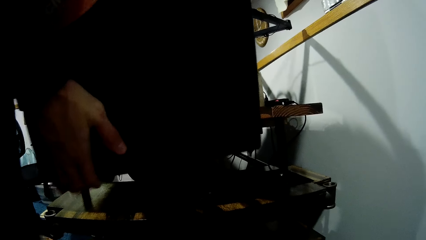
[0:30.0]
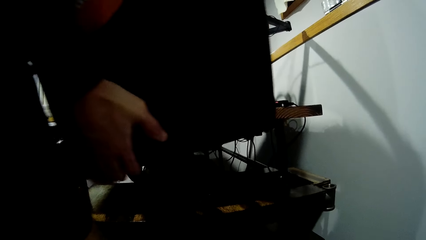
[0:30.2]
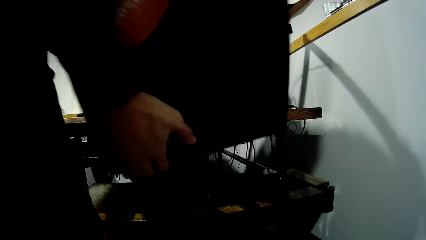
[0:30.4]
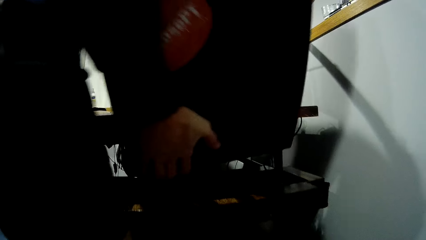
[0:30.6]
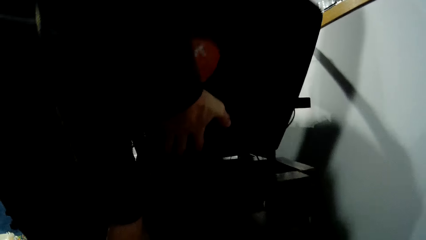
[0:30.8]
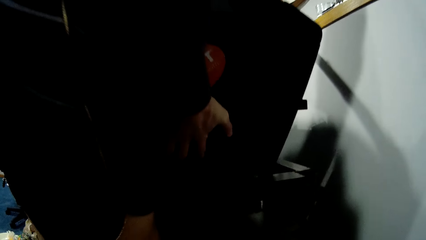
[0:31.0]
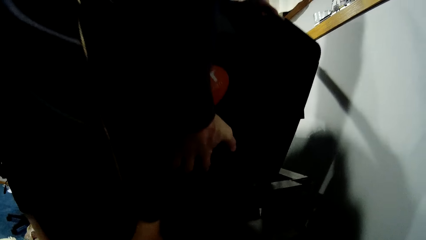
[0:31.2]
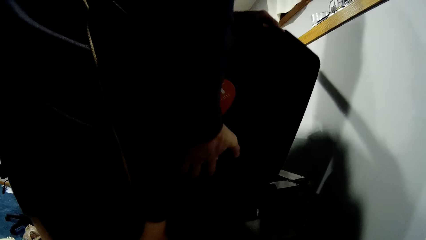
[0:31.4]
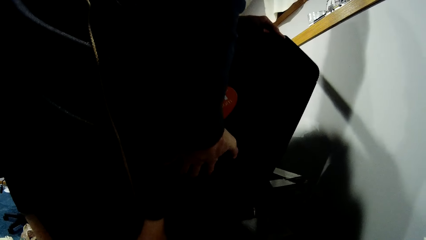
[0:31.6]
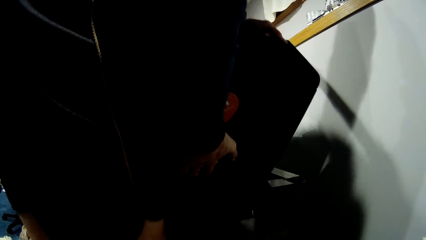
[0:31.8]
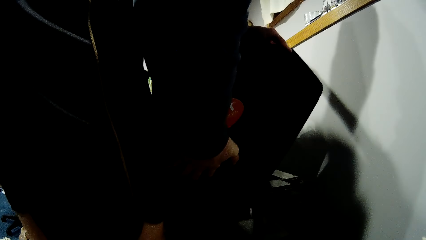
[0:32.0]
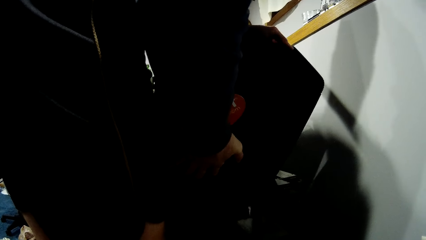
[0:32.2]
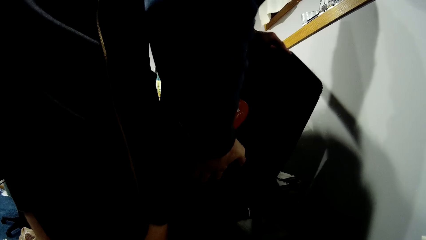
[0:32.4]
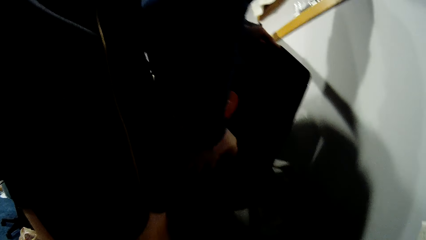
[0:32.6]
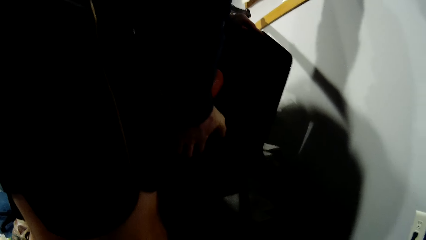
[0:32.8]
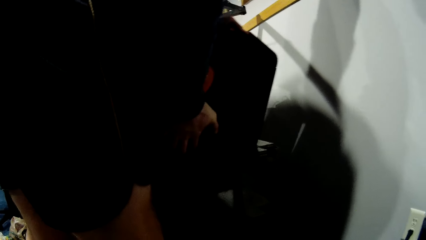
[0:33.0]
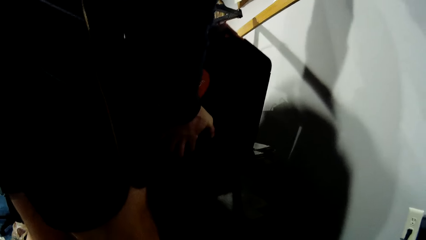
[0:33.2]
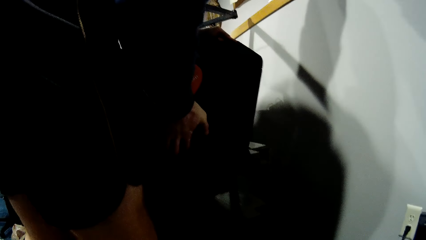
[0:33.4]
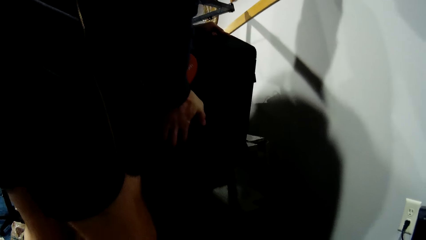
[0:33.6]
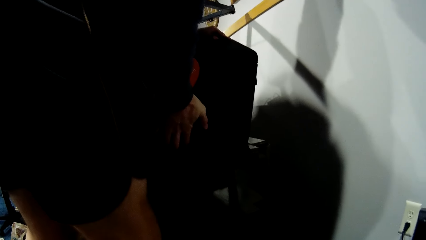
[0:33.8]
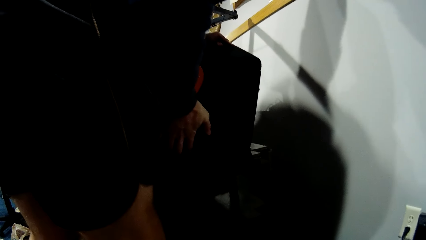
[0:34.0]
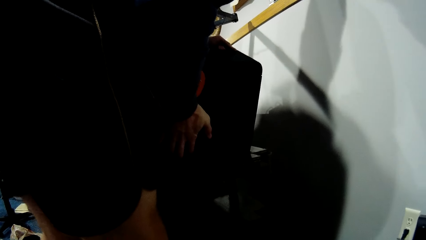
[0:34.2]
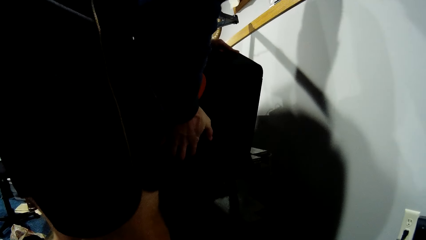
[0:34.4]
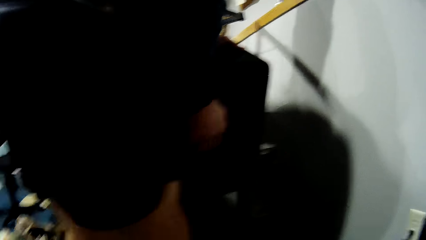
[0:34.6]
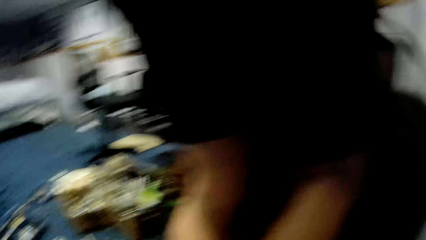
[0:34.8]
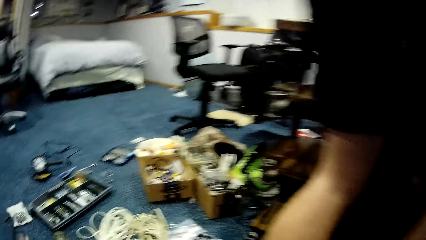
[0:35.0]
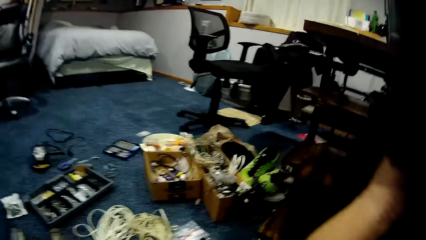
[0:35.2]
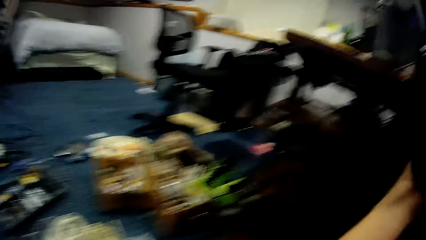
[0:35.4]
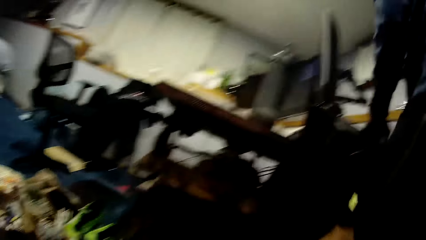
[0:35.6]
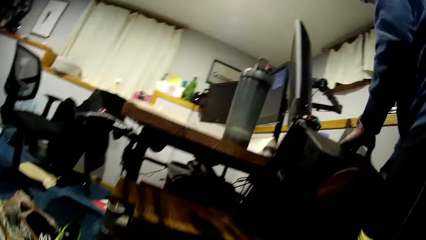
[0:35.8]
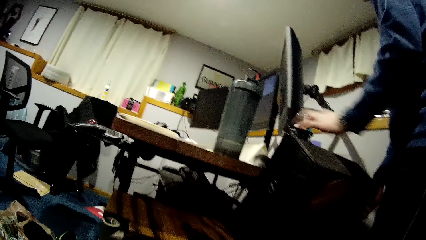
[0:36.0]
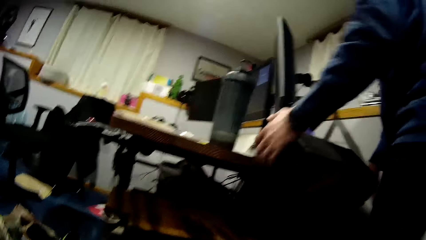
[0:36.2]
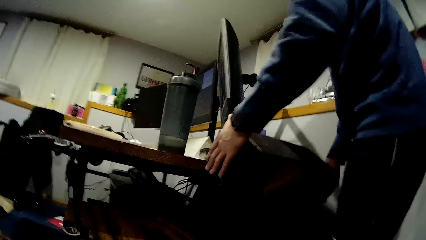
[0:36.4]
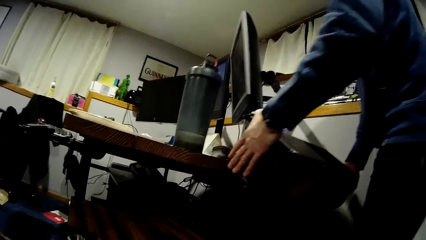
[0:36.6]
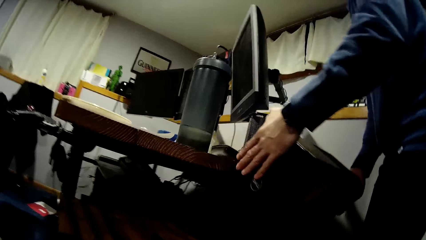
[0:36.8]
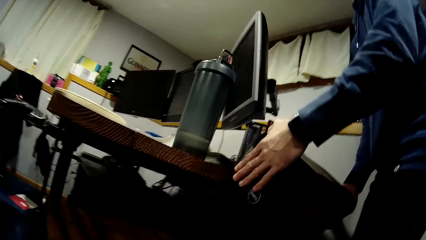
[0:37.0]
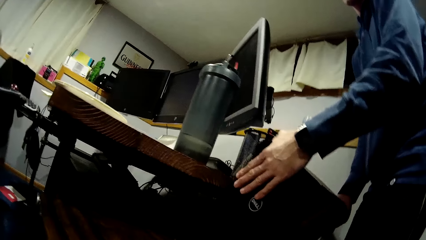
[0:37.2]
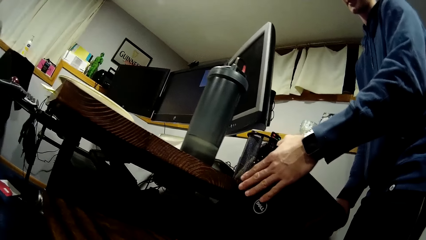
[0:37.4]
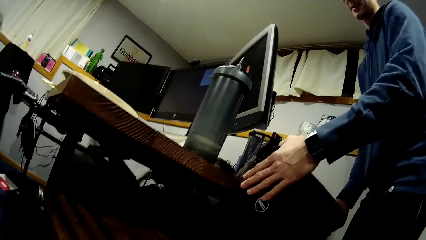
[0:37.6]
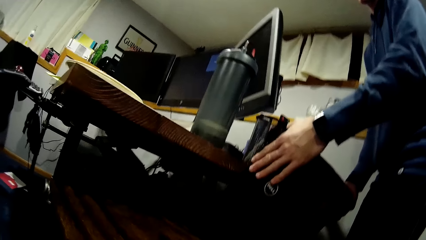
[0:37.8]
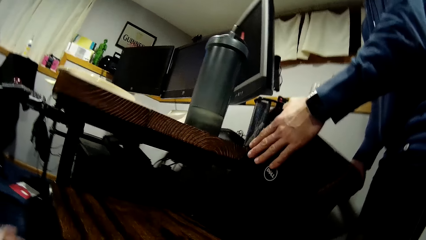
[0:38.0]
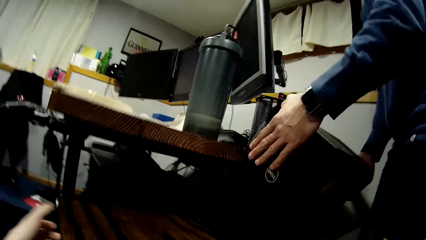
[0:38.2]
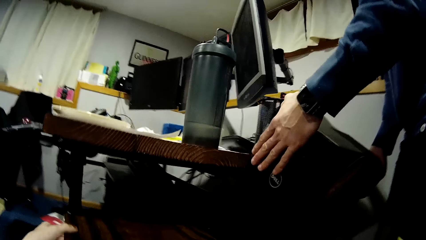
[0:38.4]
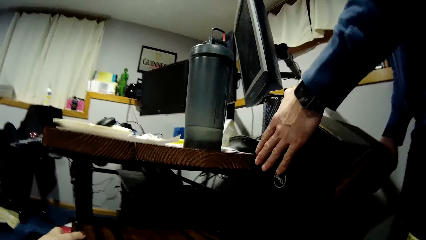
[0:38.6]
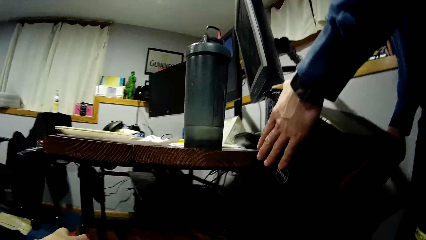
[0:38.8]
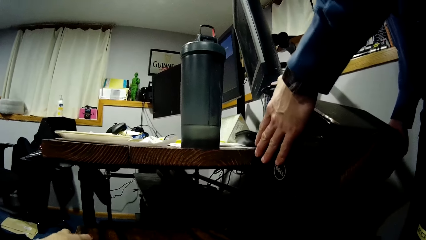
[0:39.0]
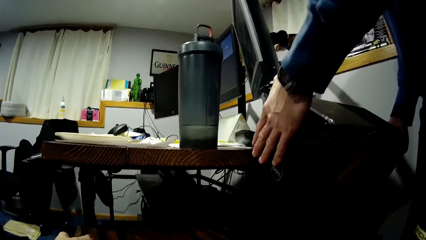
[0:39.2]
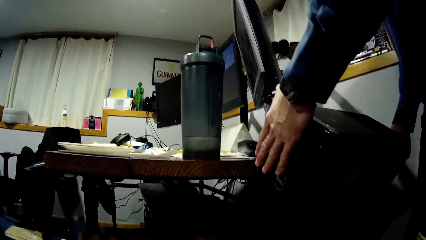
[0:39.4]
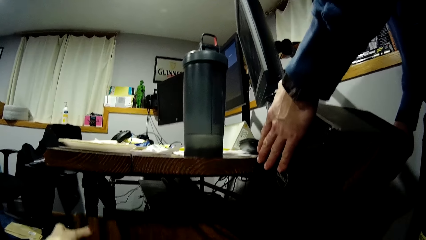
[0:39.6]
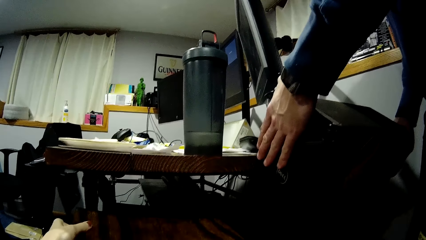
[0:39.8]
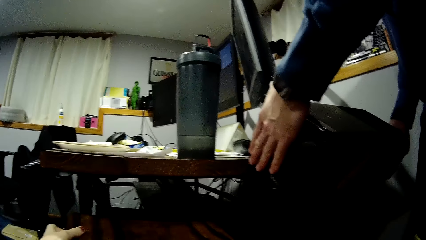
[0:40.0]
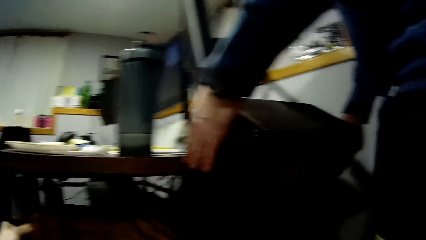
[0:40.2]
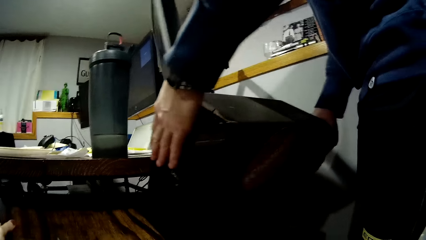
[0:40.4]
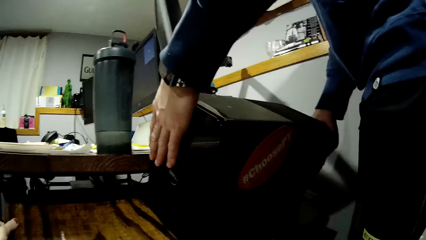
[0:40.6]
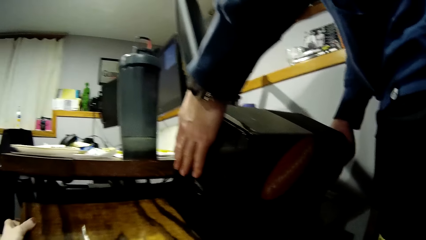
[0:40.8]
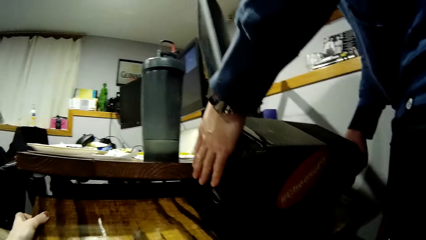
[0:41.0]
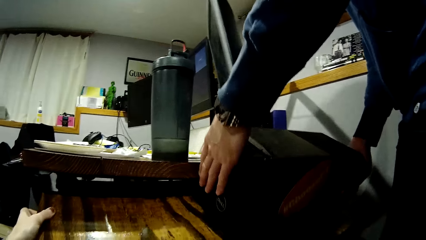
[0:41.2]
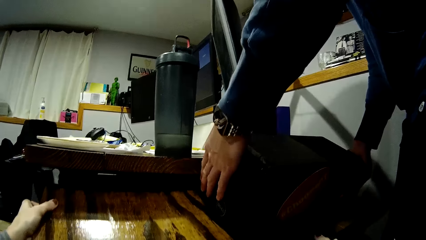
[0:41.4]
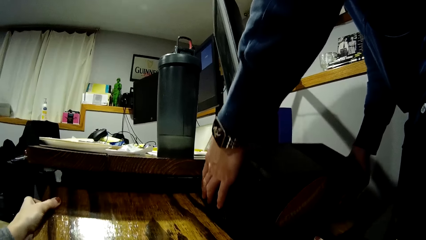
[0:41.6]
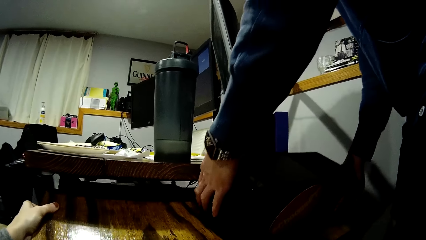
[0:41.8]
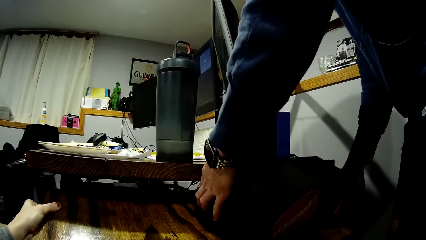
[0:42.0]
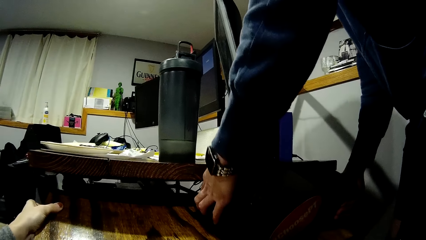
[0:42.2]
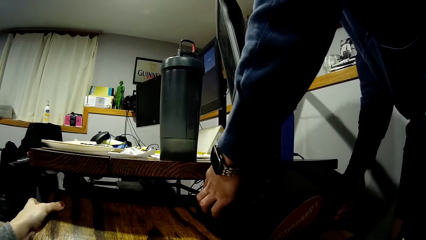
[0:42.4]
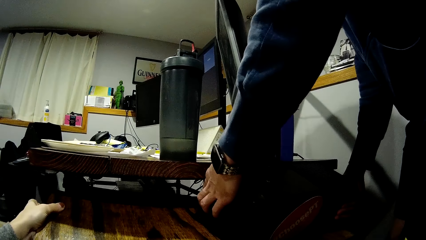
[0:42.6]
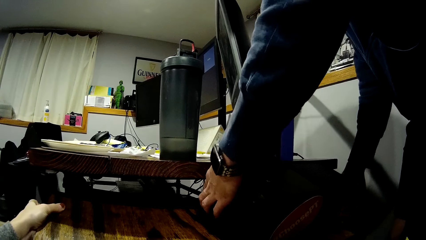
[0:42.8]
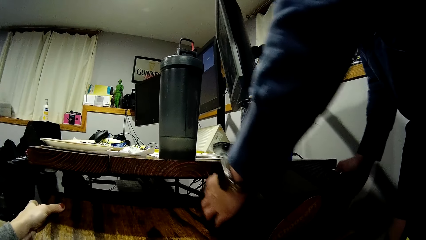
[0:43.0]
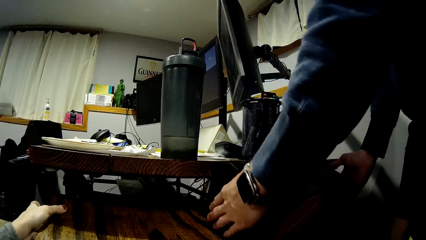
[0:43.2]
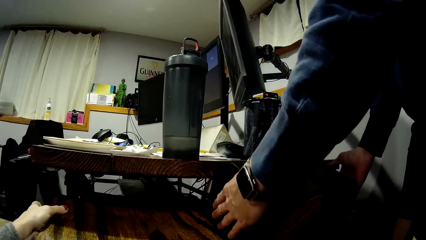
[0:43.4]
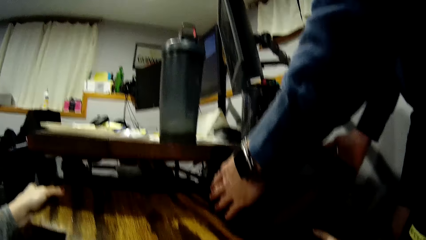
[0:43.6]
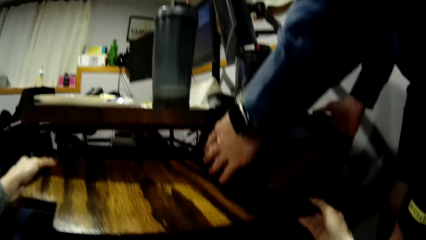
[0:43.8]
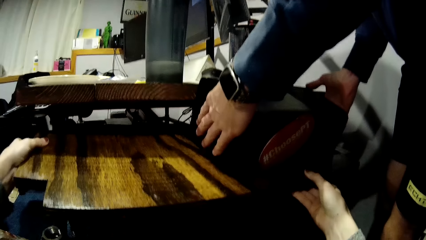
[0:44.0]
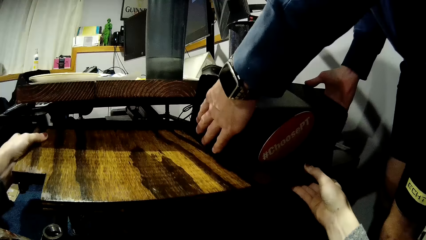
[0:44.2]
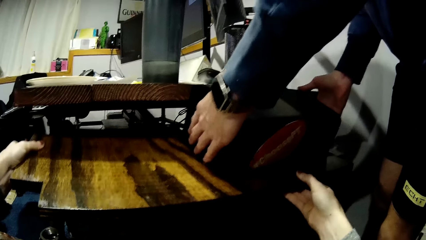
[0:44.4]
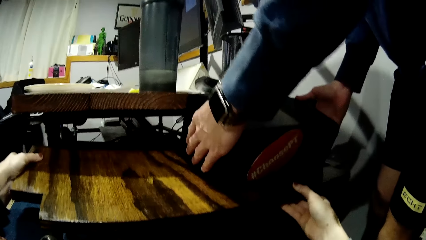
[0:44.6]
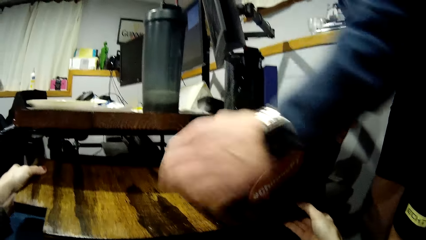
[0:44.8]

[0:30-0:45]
The man places the CPU on top of the table. The man moves to the back of the table and holds the CPU. The camera wearer holds the wooden piece. They lift the wooden piece. The man inserts the CPU into the space in the wooden piece. The camera wearer balances the table topper.
